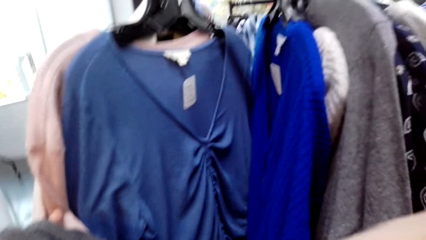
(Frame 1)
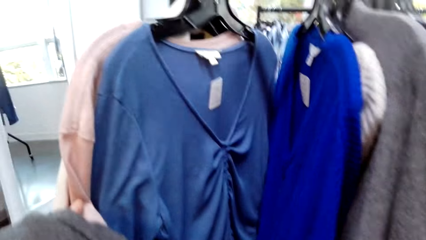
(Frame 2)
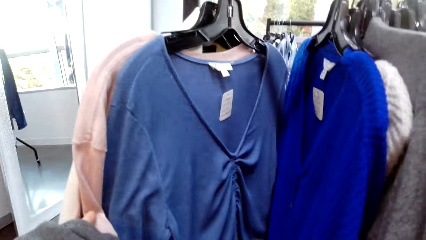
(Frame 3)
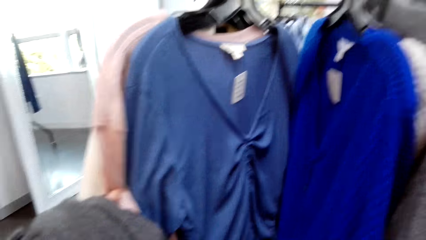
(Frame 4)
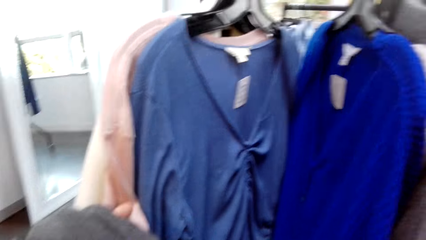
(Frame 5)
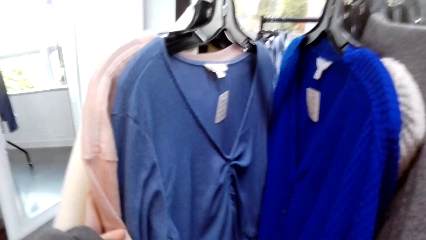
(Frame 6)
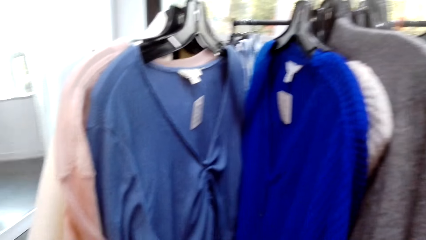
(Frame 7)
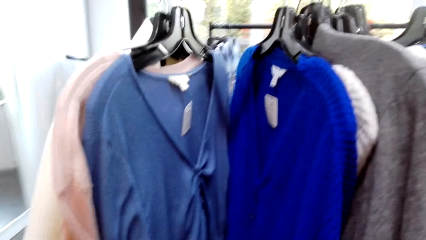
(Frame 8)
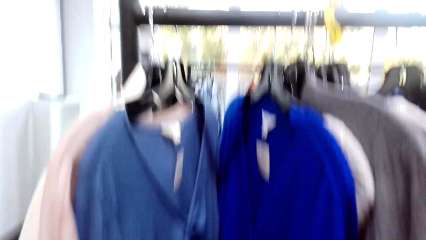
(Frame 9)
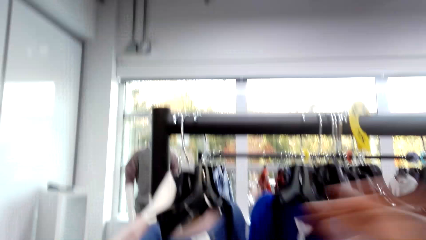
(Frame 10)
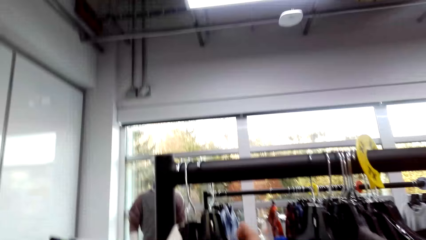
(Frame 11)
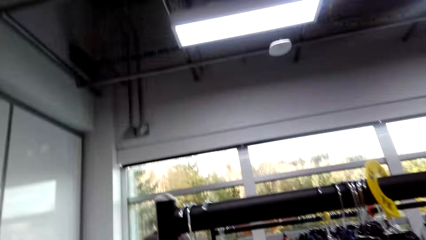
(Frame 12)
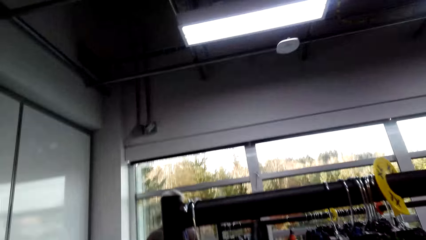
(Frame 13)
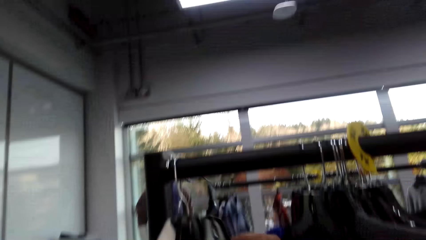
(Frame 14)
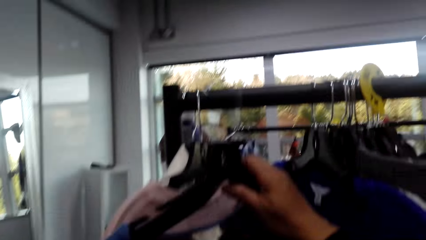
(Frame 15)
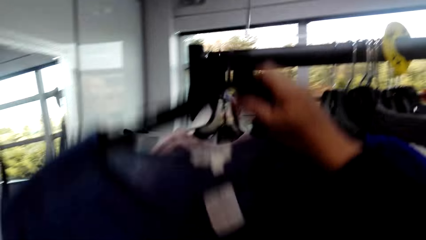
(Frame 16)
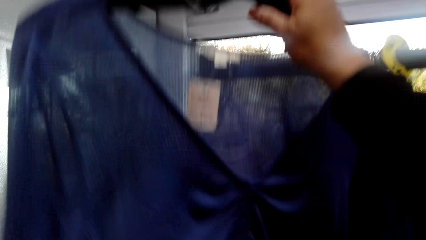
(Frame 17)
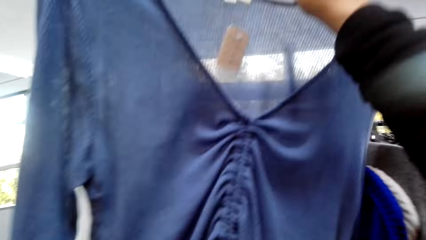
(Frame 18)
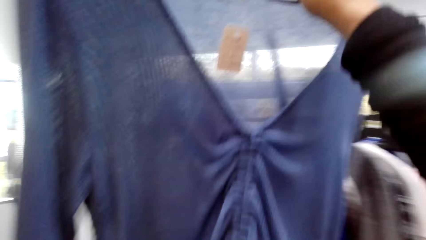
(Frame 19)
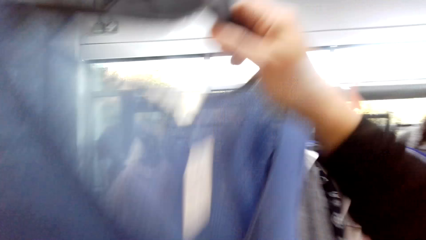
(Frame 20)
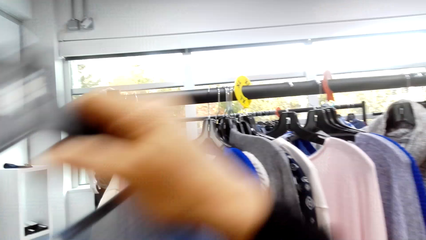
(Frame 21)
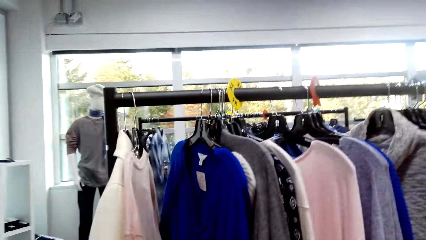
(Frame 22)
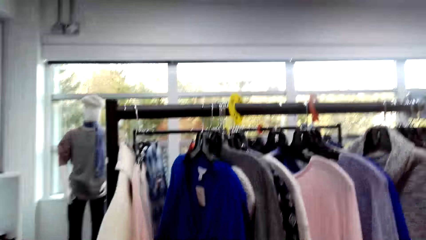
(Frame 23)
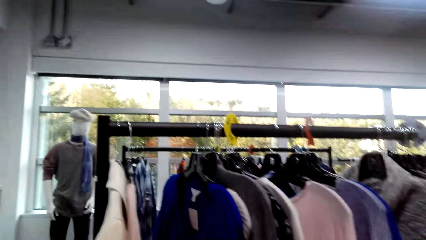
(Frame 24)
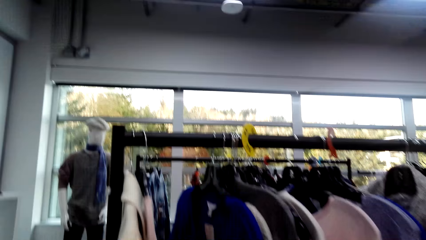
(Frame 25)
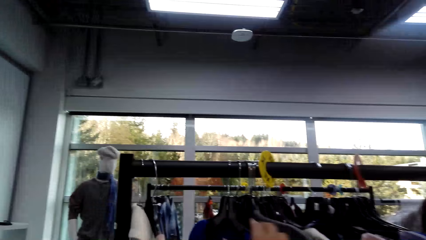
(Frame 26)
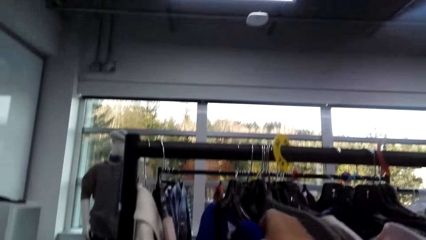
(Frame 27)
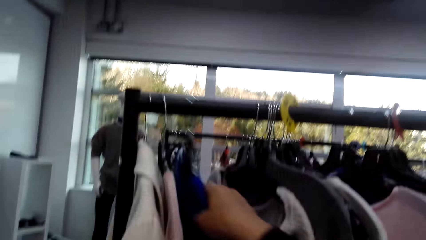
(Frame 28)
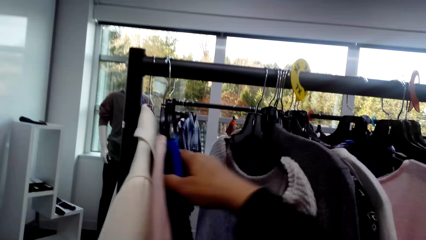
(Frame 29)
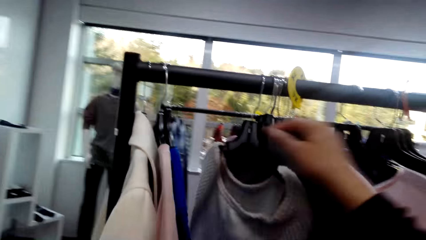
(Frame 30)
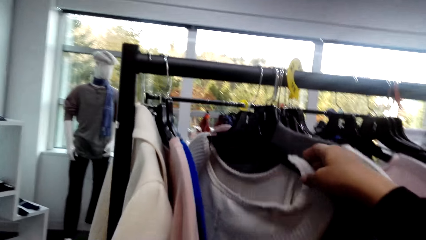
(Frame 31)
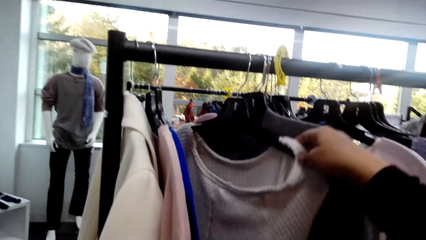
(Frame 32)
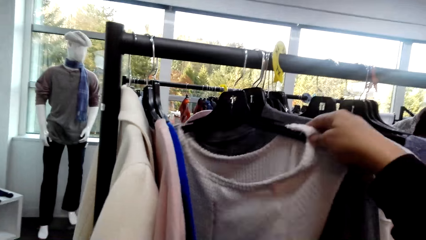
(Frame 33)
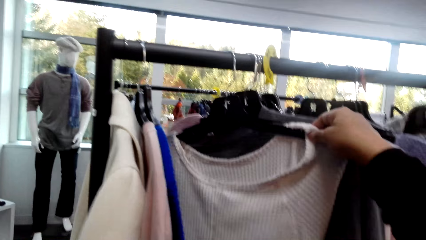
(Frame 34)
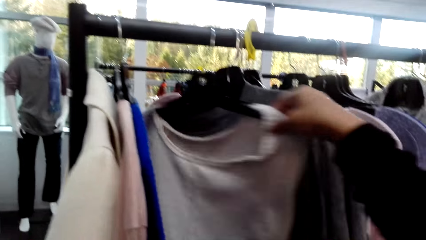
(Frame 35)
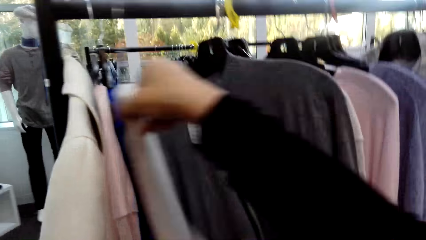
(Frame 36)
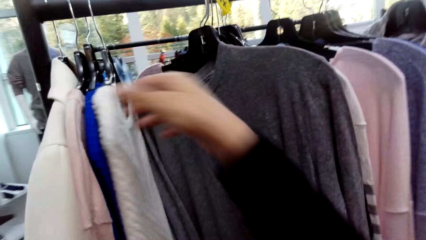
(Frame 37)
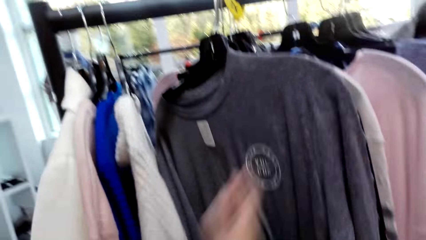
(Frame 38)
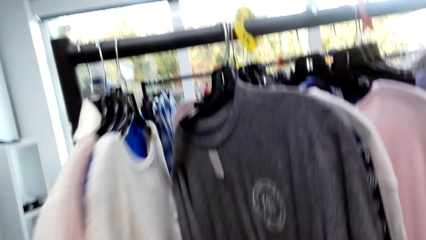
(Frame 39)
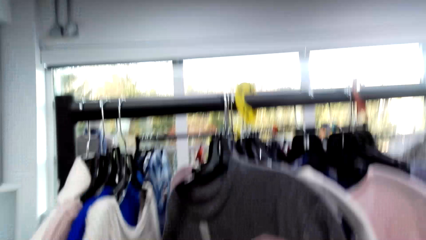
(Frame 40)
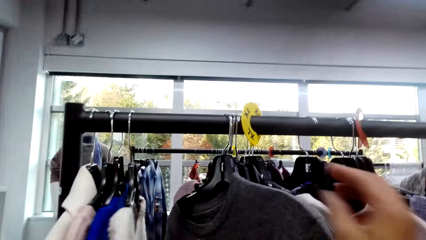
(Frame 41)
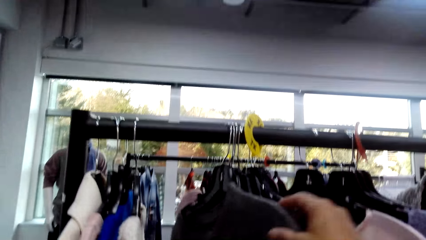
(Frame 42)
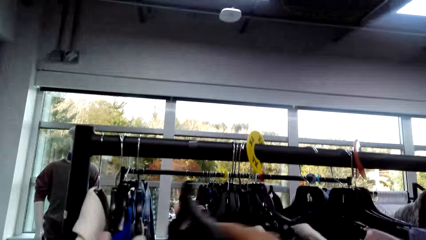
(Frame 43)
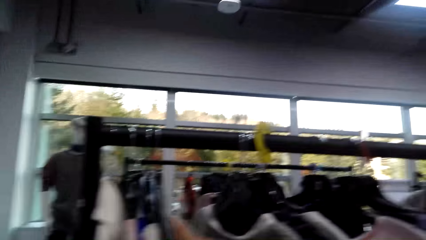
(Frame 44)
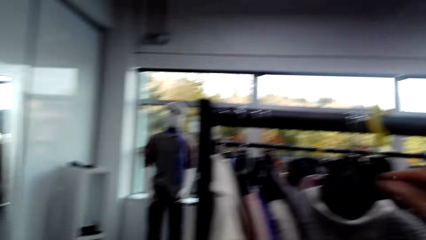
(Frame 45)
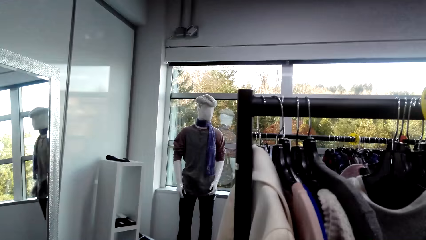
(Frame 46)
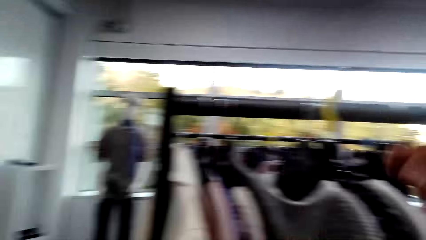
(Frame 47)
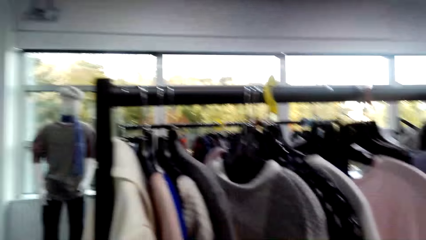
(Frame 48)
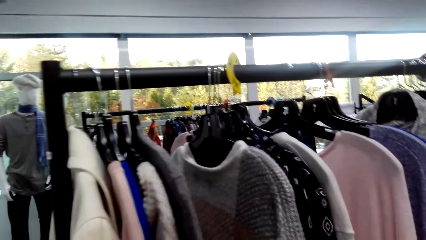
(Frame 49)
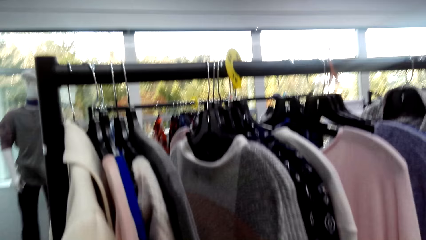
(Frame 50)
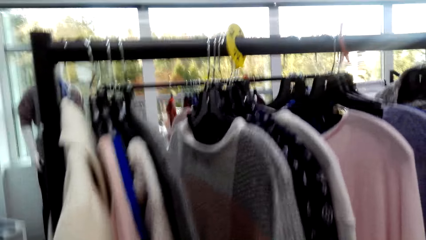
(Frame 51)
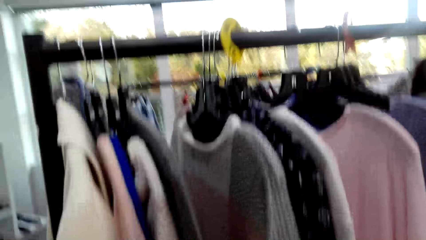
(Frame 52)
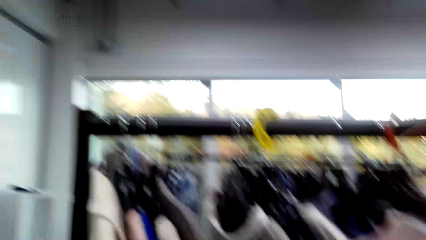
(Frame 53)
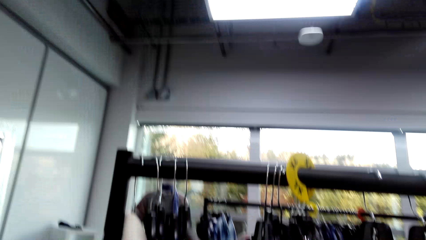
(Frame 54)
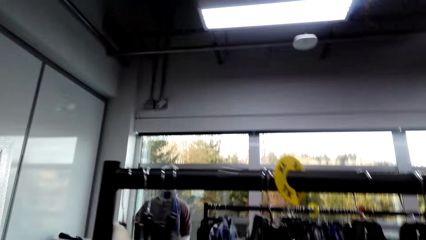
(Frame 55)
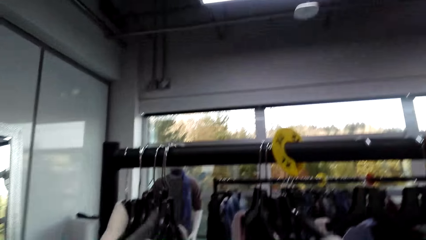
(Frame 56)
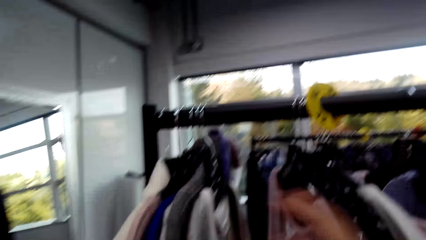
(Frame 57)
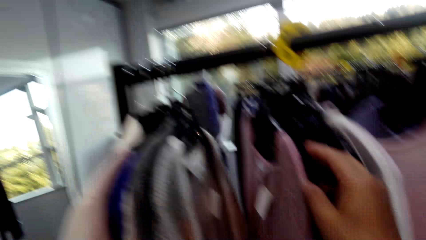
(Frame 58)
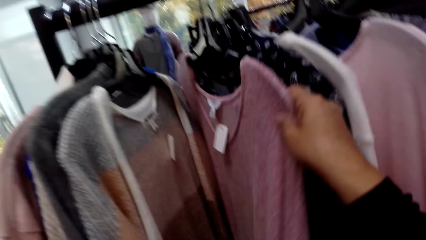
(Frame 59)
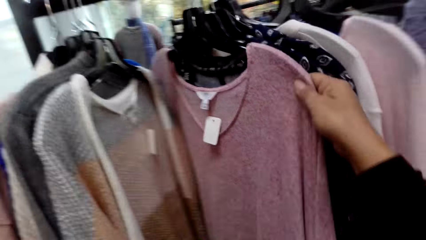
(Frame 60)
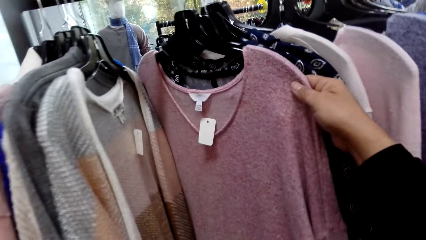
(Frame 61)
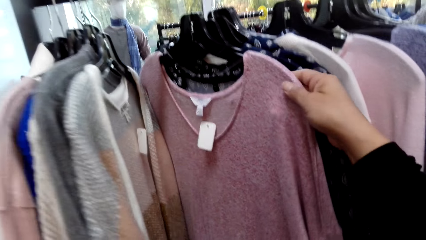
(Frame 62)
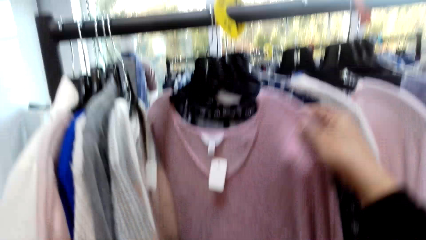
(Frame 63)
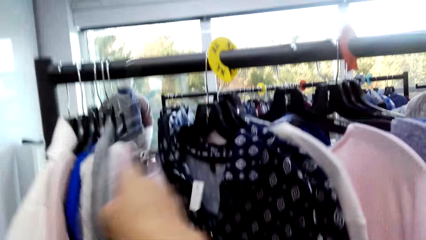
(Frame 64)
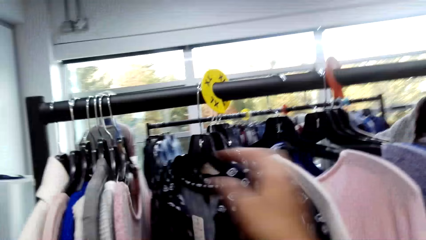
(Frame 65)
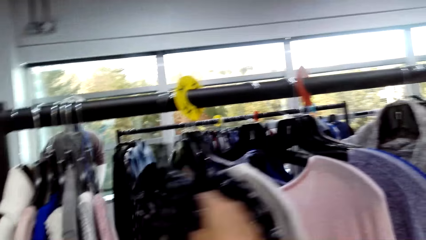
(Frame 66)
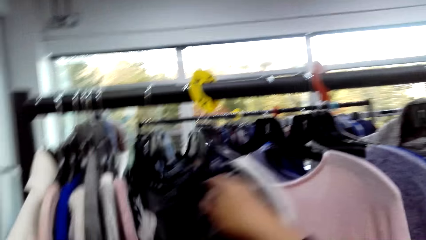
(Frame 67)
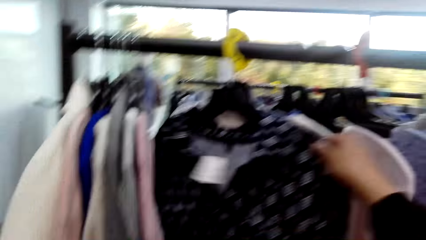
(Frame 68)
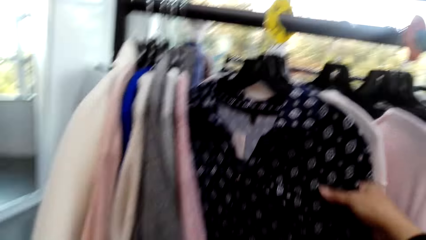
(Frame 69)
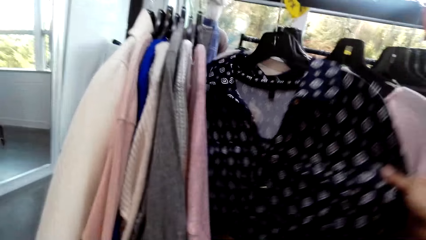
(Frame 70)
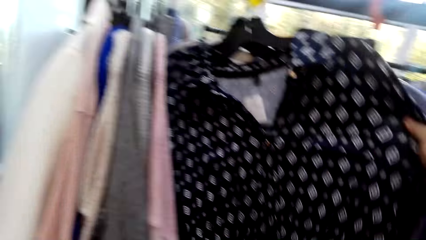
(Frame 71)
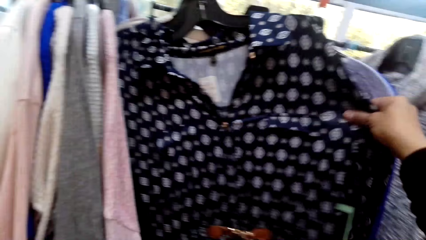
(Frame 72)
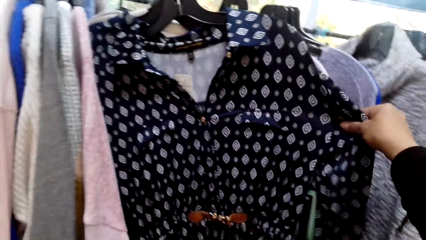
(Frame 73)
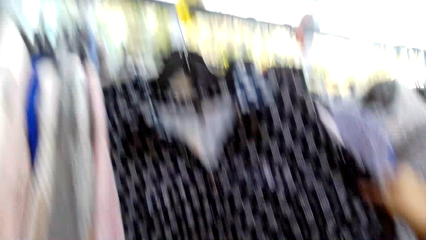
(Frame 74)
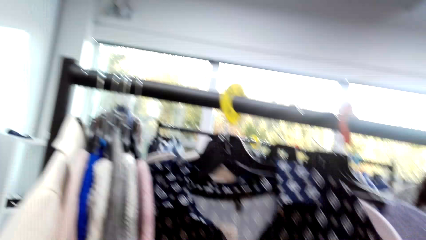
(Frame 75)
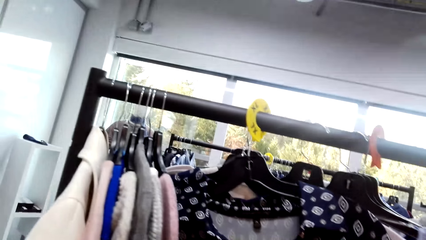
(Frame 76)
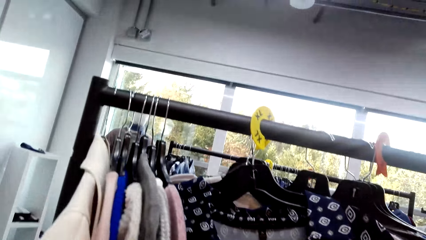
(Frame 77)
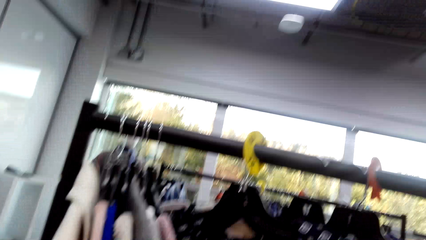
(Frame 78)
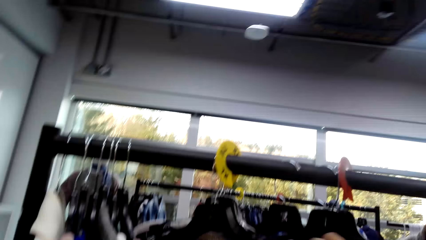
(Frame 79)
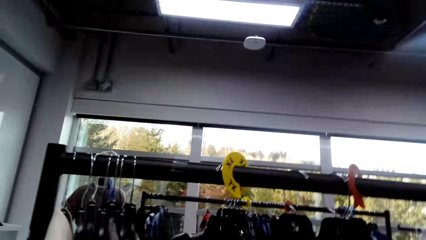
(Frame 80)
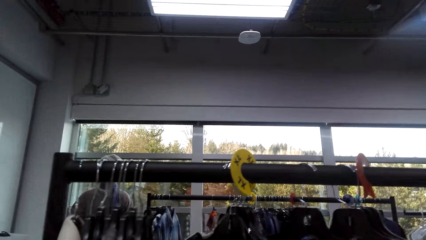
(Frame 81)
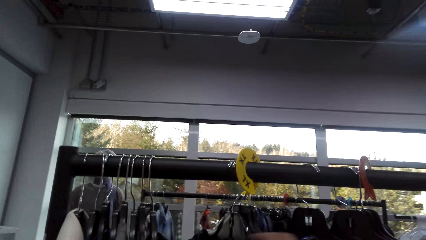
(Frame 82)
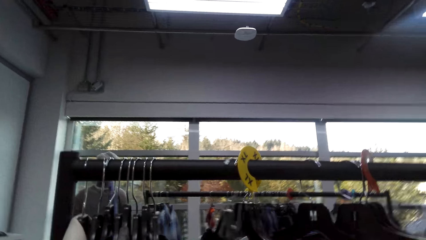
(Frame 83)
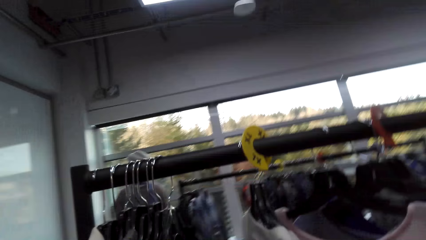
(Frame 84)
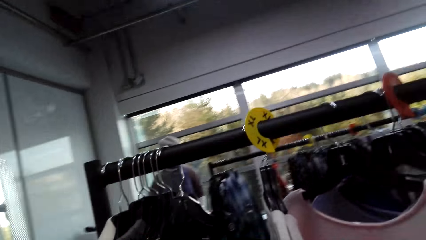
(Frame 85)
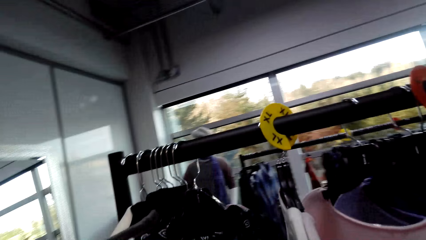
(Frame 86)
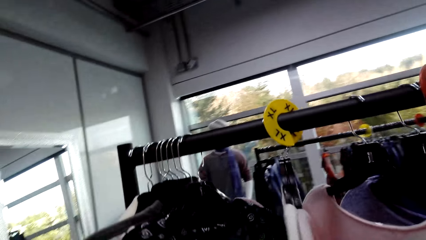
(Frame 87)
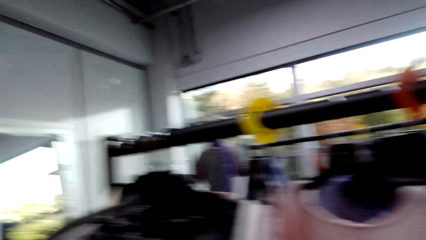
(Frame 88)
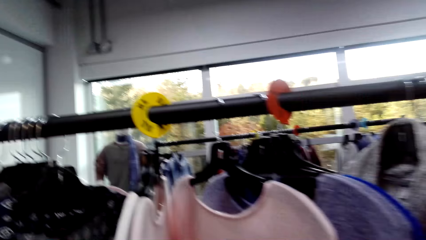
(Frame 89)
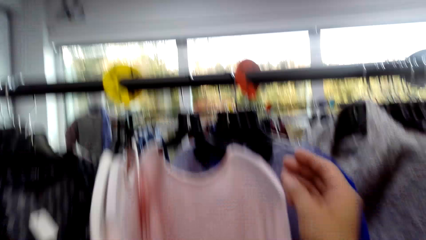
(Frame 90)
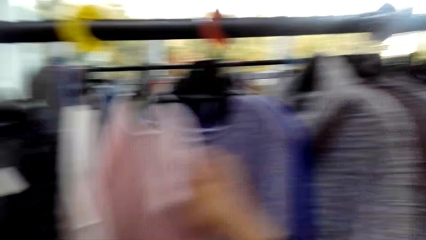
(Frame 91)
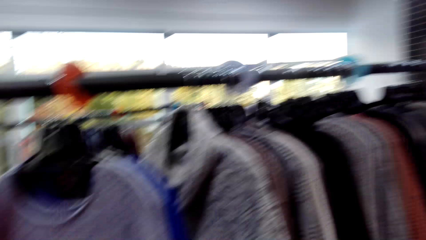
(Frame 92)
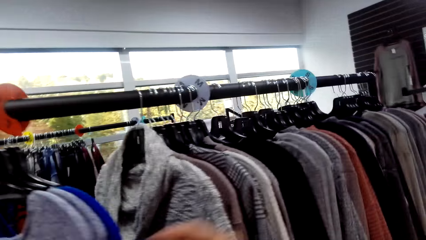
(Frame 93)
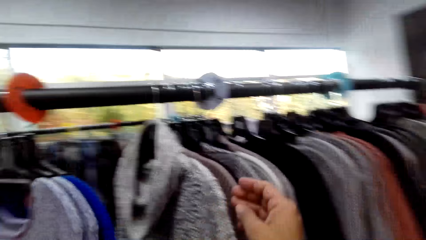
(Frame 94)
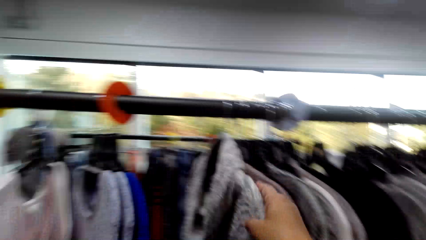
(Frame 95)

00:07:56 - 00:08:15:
The camera wearer picks up a blouse. They browse through the clothes. They look at the tops on the stand.
